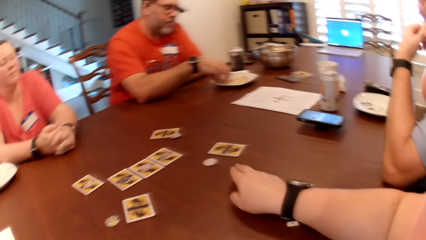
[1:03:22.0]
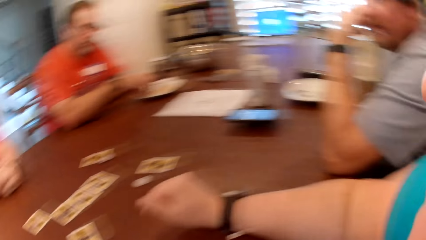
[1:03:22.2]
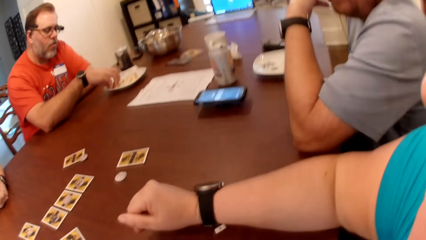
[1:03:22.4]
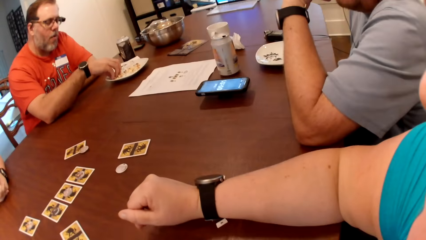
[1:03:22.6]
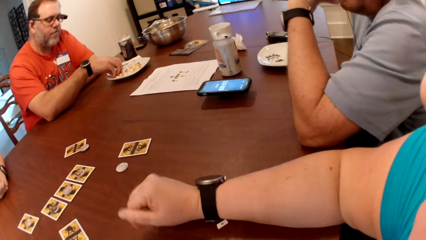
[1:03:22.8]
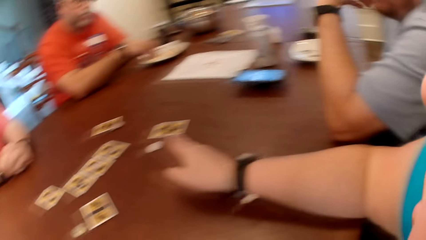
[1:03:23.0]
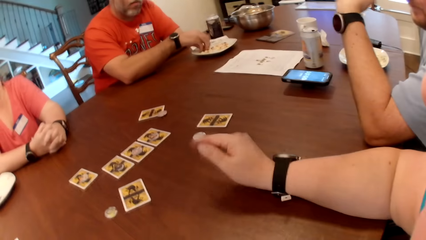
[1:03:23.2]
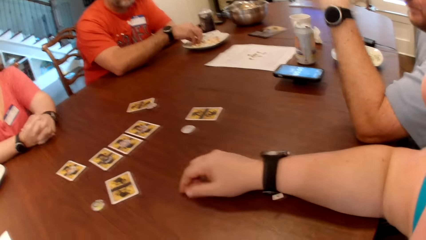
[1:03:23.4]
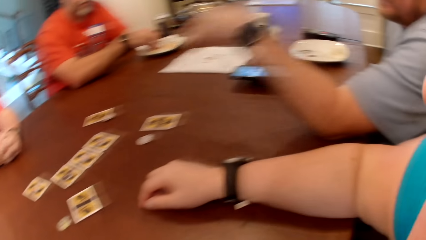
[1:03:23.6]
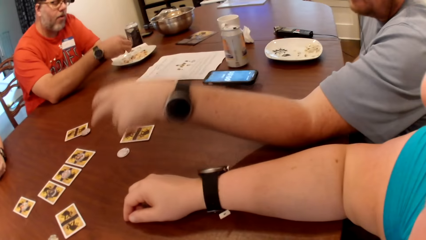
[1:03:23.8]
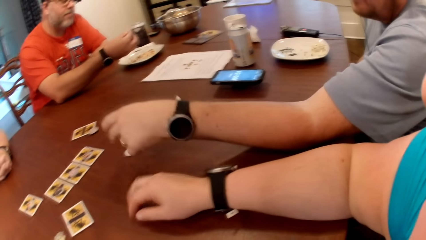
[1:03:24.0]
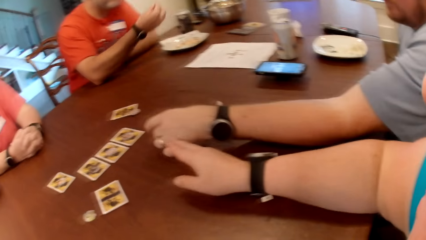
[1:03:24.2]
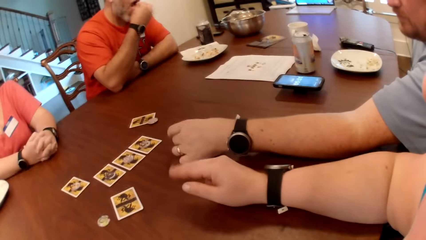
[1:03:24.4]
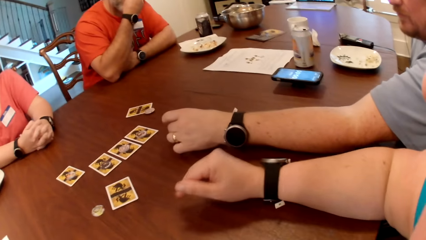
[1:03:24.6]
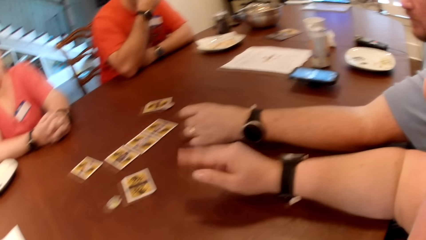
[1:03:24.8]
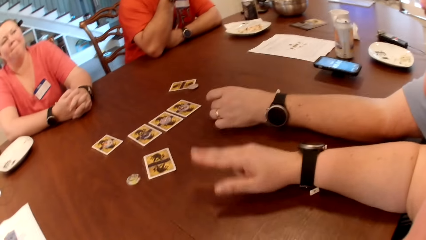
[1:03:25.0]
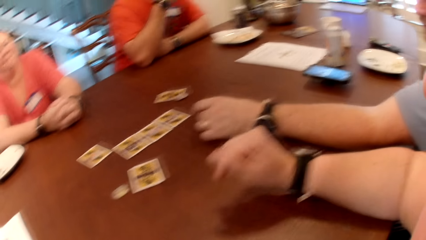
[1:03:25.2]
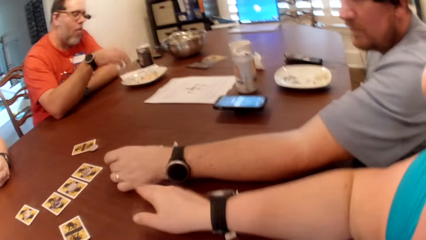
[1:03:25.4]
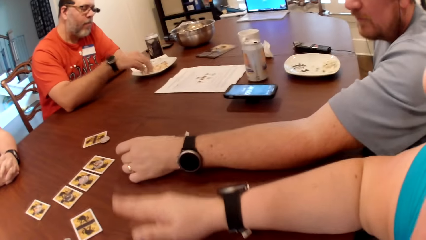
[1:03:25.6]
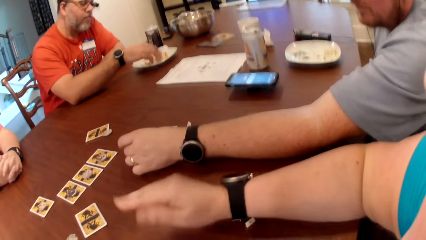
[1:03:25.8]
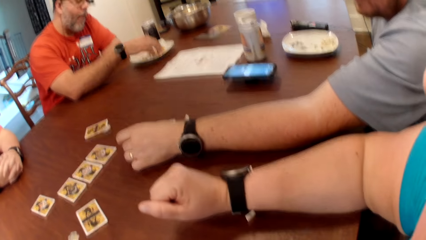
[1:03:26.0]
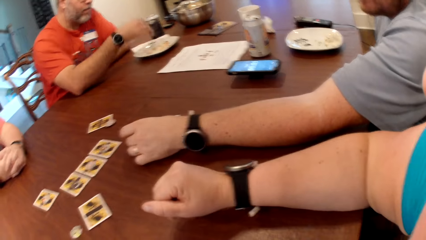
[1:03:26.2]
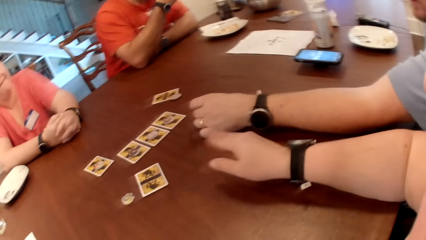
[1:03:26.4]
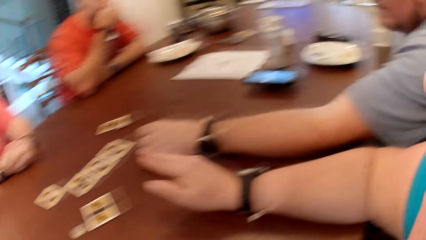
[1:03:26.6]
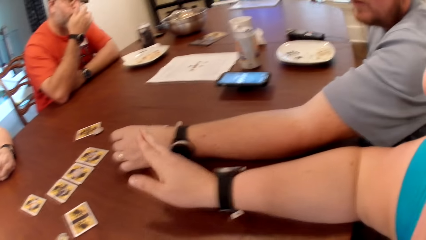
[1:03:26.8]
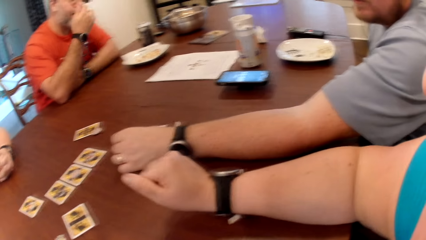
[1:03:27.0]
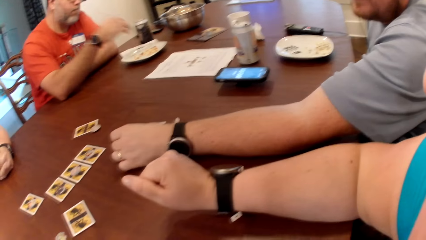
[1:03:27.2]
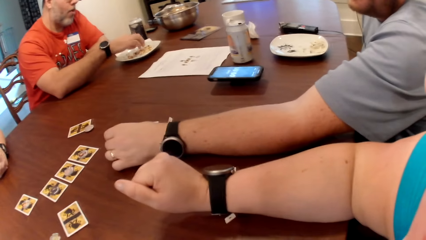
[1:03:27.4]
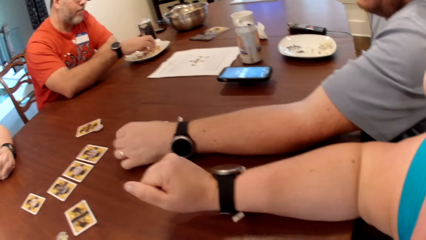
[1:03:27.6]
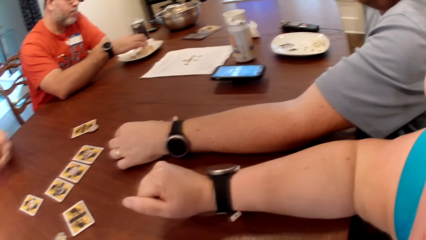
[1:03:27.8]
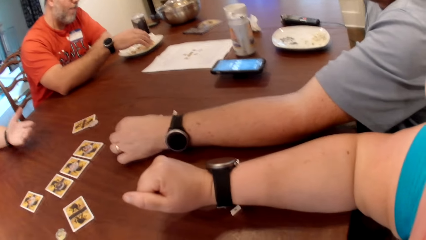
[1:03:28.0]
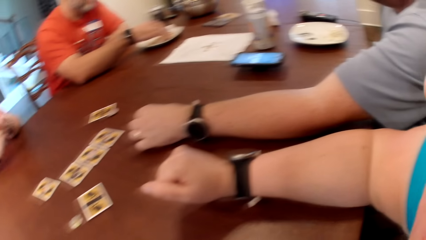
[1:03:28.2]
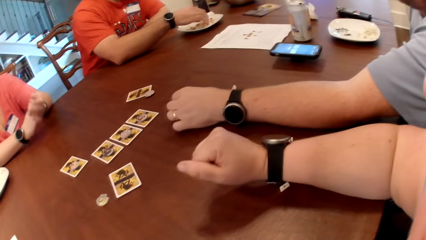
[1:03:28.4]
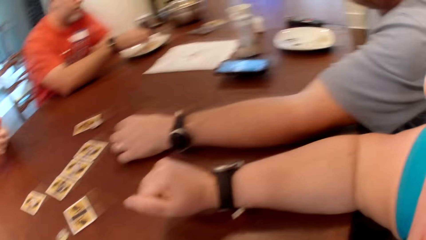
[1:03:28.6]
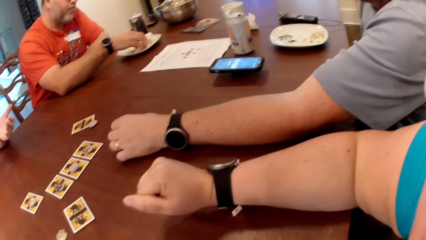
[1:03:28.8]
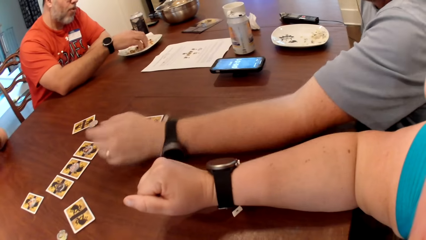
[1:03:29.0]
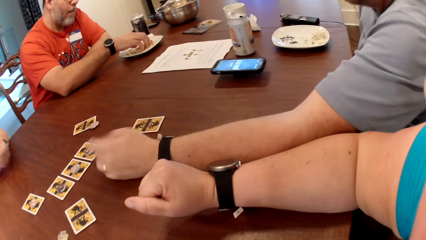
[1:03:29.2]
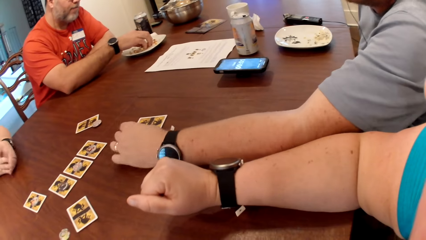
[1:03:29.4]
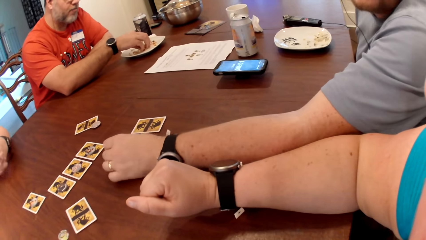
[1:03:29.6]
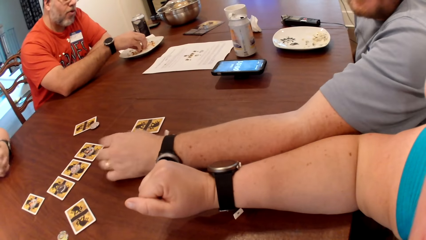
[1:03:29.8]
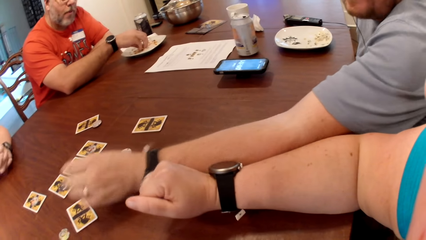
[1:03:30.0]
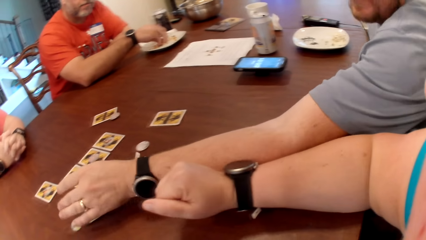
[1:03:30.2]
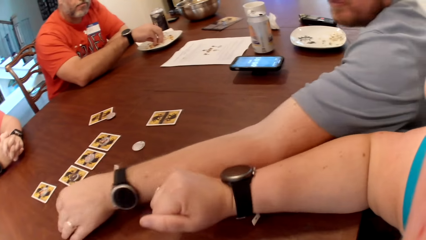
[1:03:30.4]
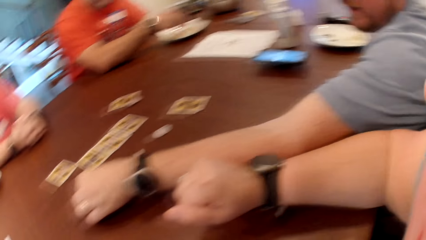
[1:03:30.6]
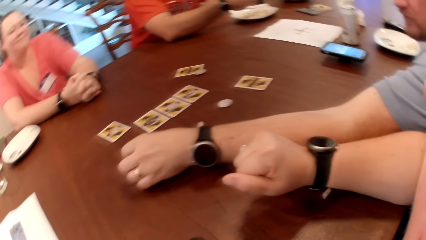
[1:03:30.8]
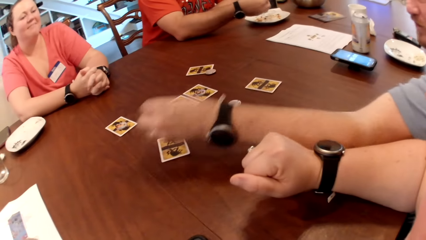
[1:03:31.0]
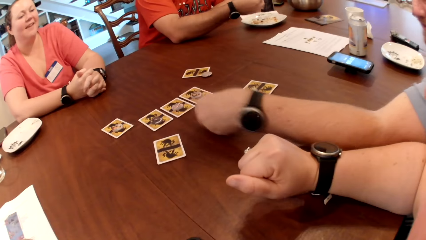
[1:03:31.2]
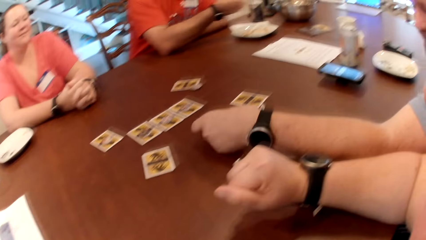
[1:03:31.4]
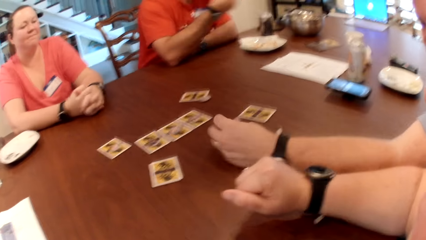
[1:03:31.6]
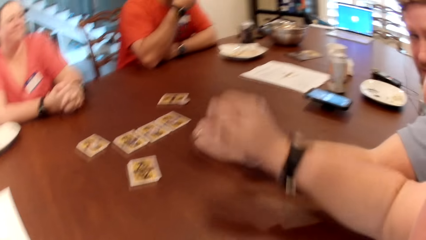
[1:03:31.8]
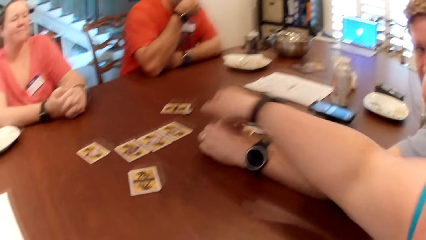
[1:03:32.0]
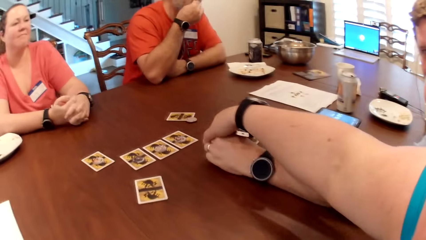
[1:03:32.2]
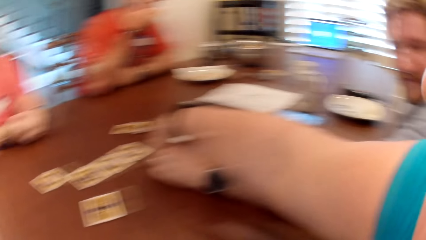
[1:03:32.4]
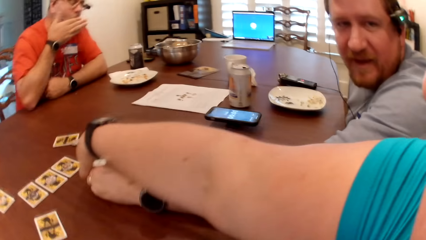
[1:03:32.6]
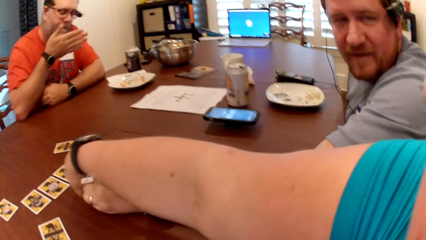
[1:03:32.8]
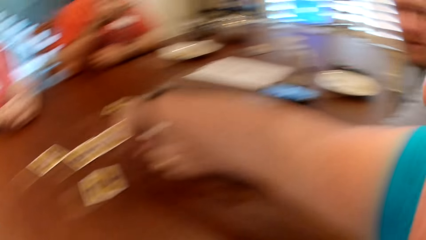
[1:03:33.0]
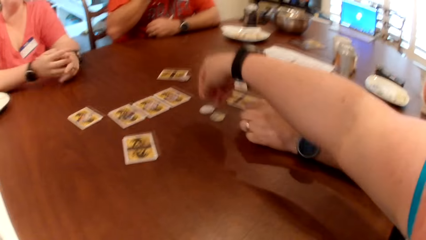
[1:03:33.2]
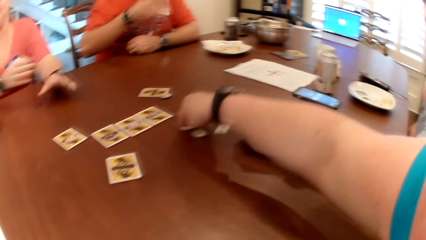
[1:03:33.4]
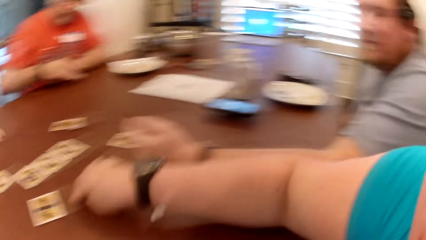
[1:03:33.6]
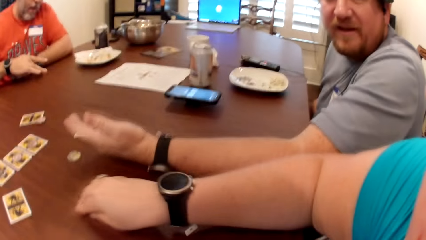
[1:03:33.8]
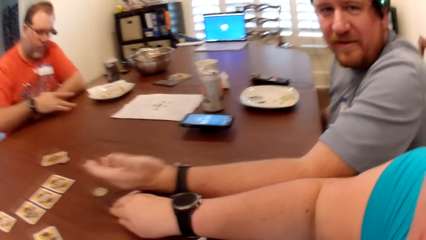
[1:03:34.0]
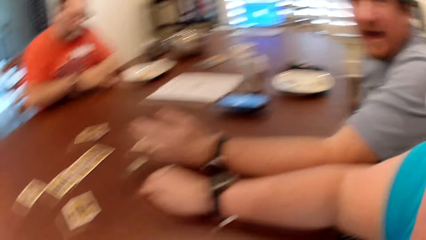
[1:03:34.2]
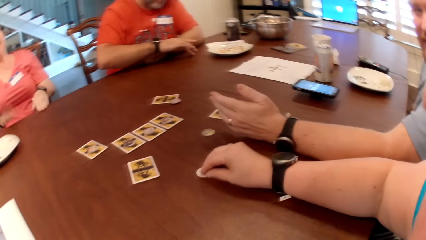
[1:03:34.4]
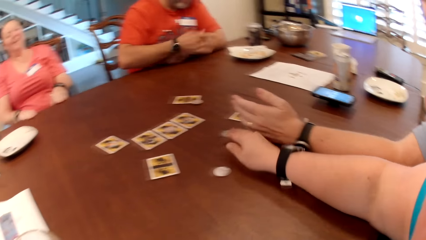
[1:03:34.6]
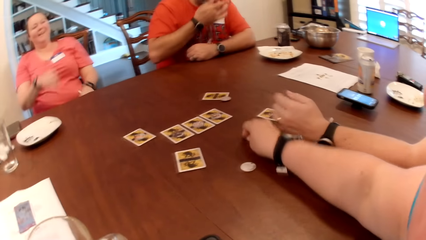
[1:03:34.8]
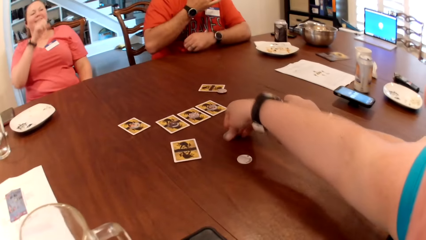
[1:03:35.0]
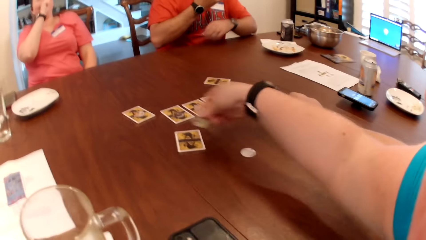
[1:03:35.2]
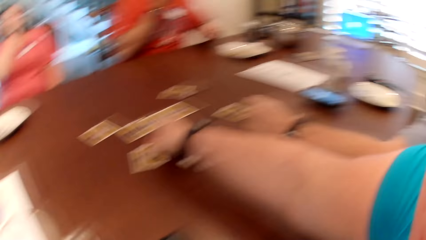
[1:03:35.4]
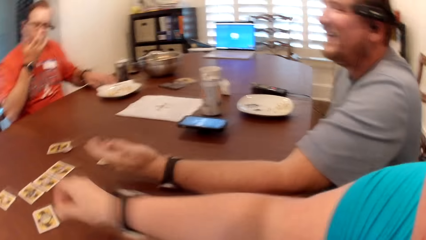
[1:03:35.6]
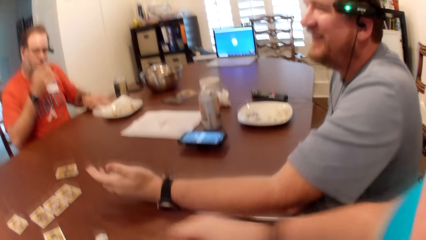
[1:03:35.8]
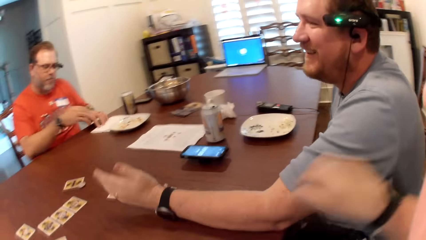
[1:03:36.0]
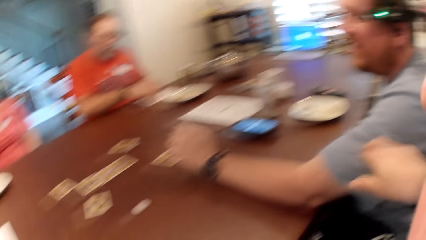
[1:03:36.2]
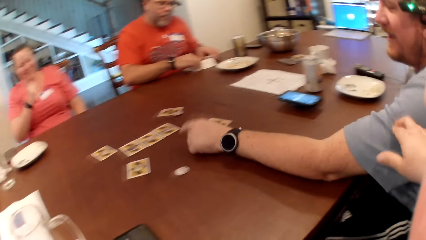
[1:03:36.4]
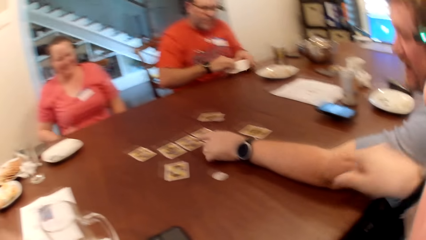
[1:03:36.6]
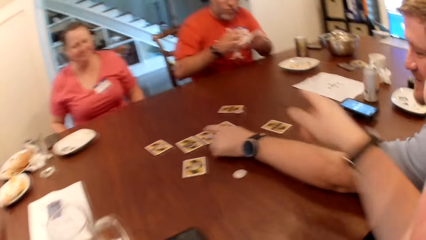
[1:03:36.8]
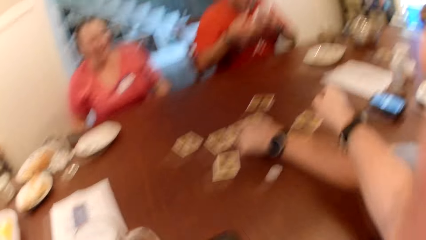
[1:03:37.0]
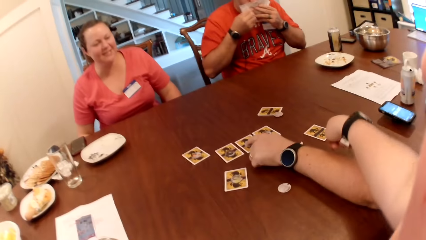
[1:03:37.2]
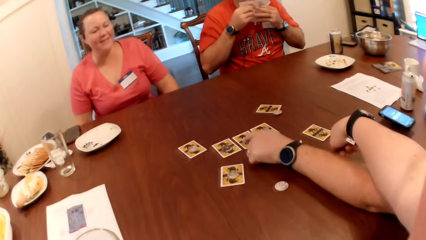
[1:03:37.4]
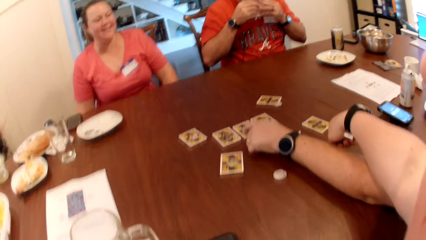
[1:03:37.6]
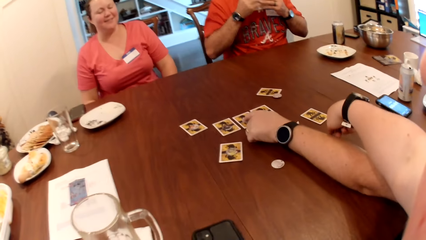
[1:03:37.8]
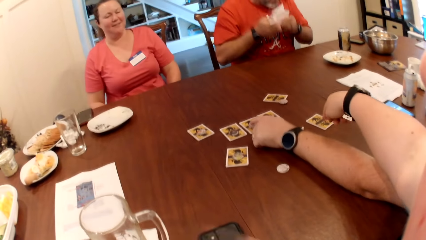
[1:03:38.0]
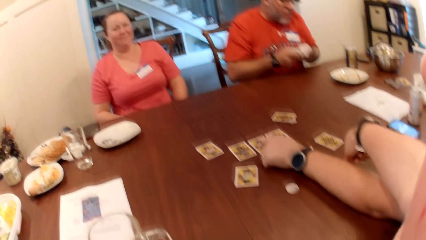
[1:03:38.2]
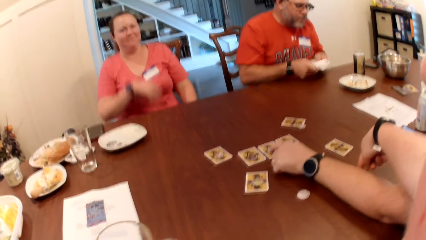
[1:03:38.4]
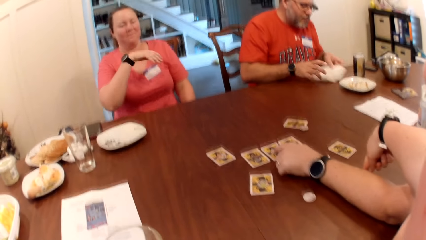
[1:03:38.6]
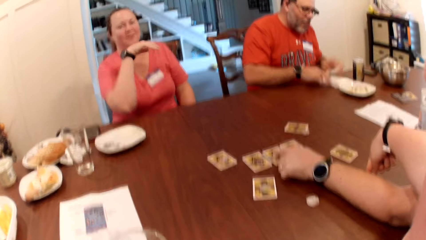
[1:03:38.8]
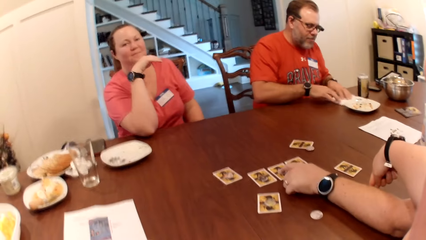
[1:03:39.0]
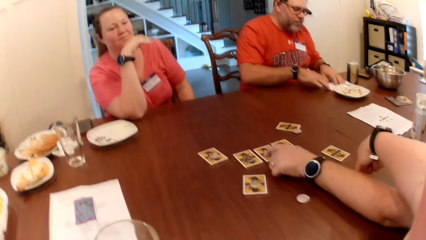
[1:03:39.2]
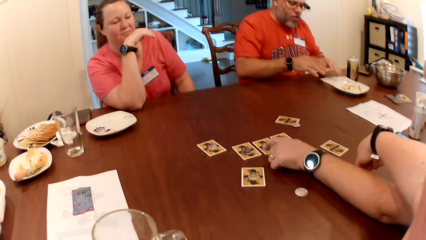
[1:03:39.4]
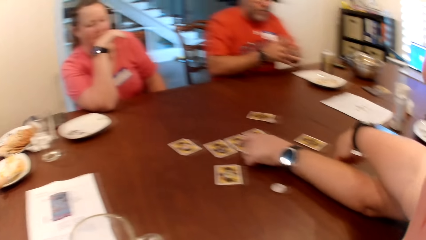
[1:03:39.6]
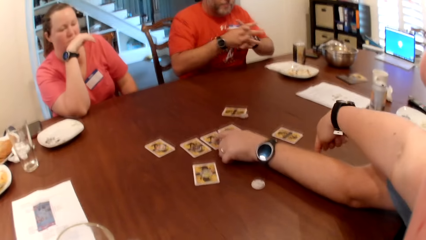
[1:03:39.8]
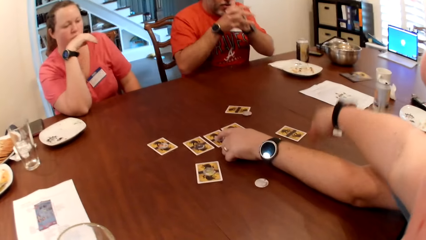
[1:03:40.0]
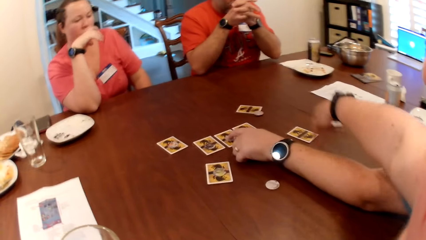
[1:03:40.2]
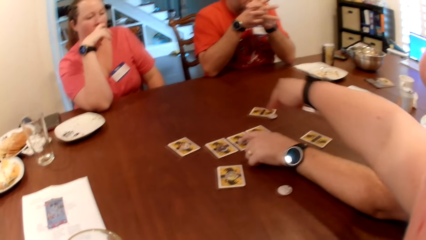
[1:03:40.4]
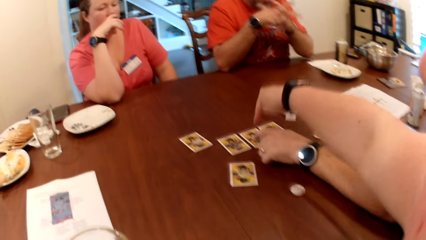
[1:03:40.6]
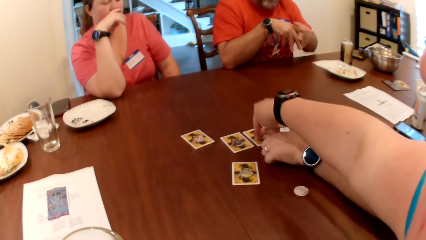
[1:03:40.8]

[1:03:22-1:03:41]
A person picks something on a plate. The camera wearer turns around. A man touches a coin on the table with his left hand. The man holds a wolf token. The camera wearer moves hands around. The person picks something on the plate. The man moves the coin on the table with his left hand. The man holds a card on the table. The camera wearer moves the coin on the table with her right hand. She turns around. Another man rubs his right hand on the table. The camera wearer moves the coin on the table with her right hand. She holds the wolf token. The other man moves a tissue on the table with his left hand. The first man adjusts an arm around. The other man cleans his mouth with the tissue in both hands. The camera wearer turns around. The first man touches the card on the table with his left hand. The first man holds the card on the table. The camera wearer touches the table with her right hand. The other man places the tissue on the table with both hands. A woman touches her face with her right hand. The person holds a serviette.
